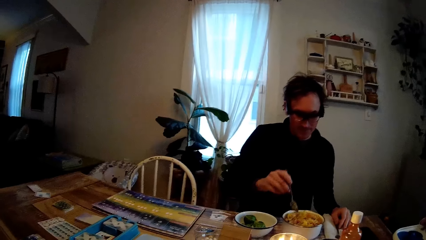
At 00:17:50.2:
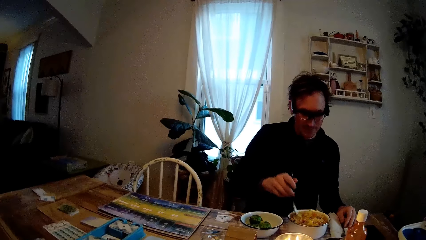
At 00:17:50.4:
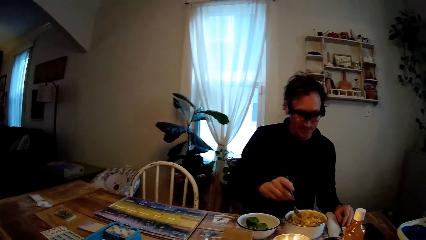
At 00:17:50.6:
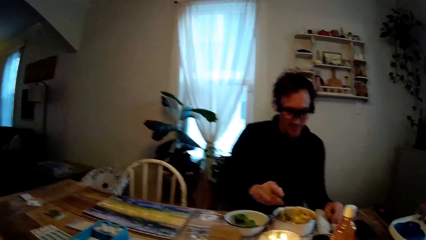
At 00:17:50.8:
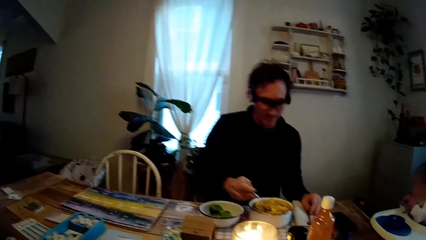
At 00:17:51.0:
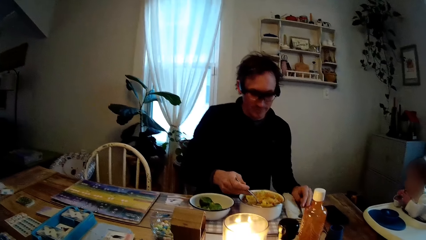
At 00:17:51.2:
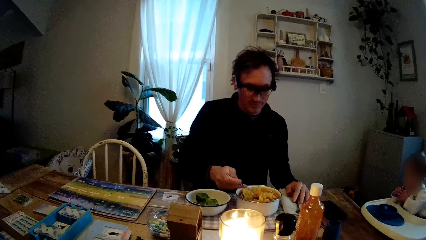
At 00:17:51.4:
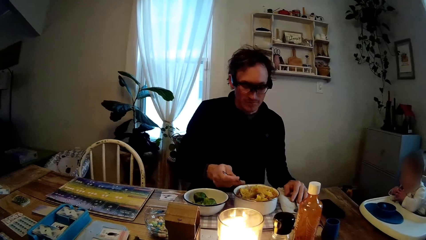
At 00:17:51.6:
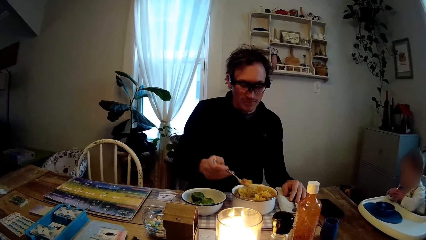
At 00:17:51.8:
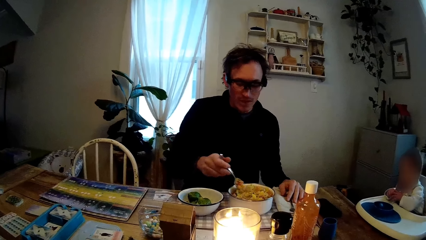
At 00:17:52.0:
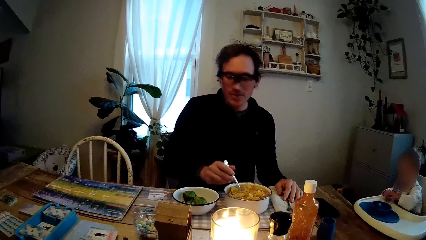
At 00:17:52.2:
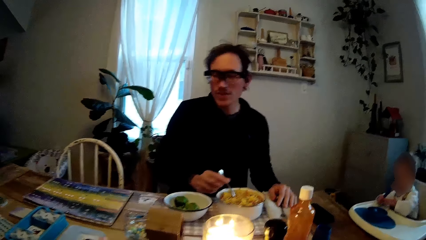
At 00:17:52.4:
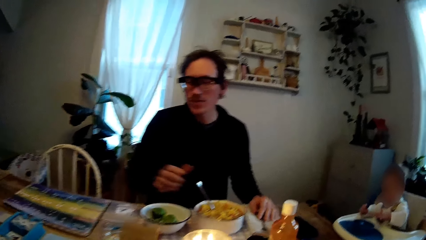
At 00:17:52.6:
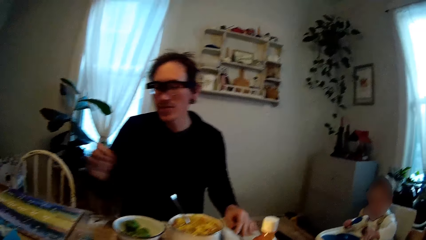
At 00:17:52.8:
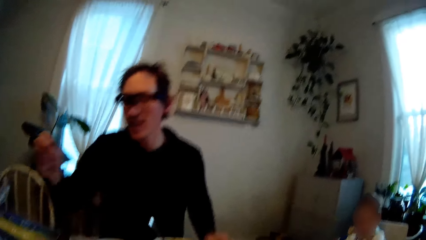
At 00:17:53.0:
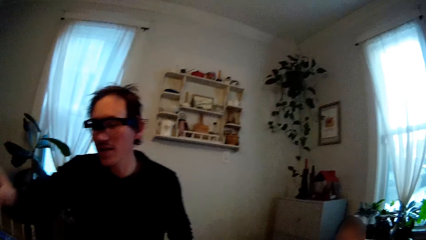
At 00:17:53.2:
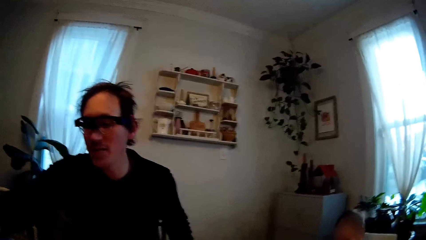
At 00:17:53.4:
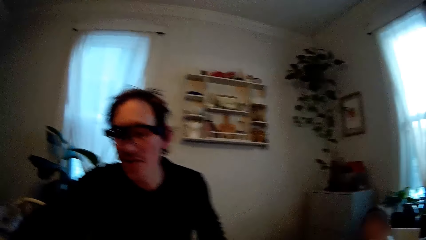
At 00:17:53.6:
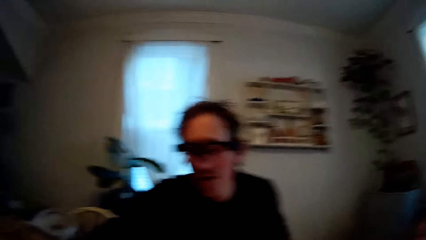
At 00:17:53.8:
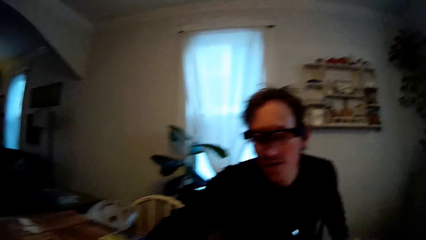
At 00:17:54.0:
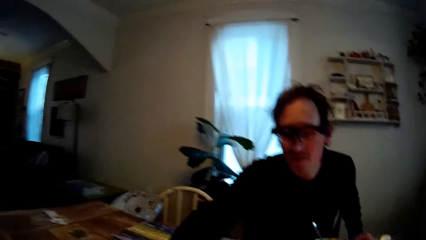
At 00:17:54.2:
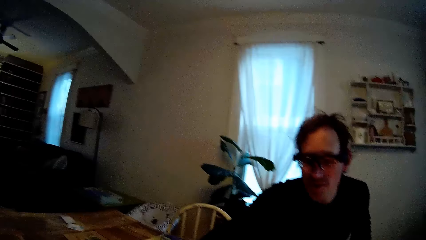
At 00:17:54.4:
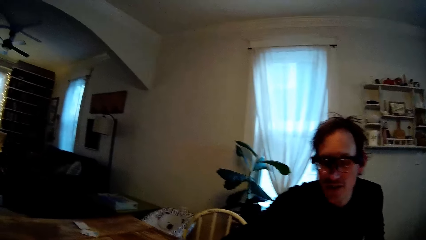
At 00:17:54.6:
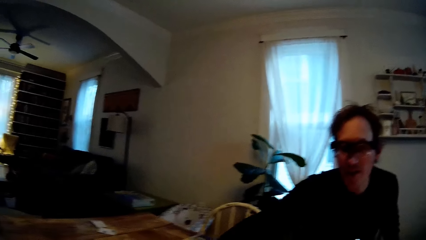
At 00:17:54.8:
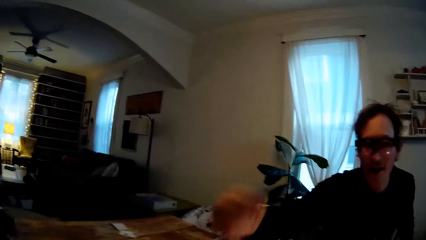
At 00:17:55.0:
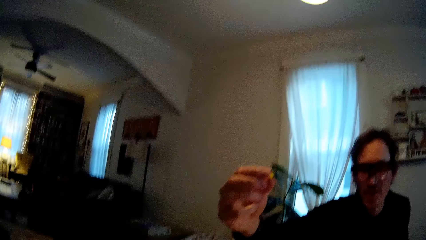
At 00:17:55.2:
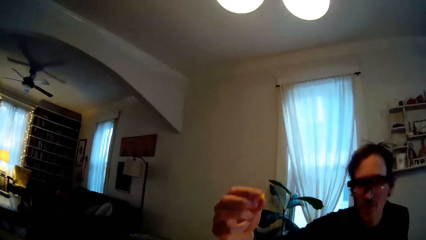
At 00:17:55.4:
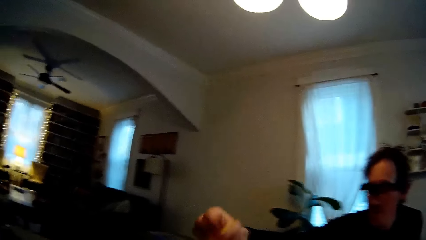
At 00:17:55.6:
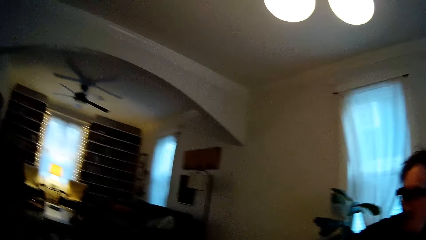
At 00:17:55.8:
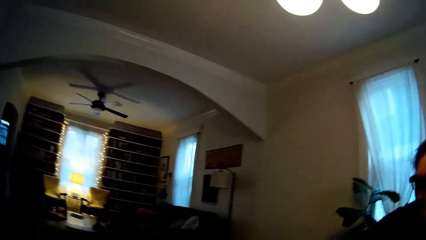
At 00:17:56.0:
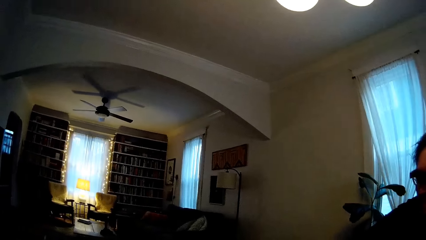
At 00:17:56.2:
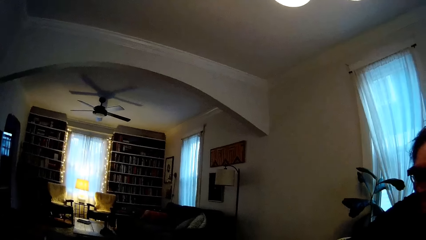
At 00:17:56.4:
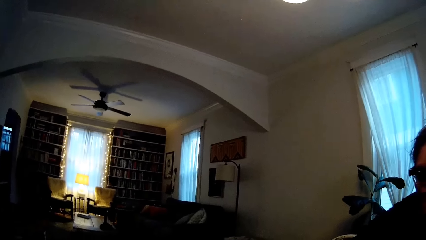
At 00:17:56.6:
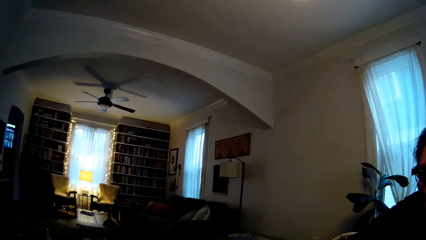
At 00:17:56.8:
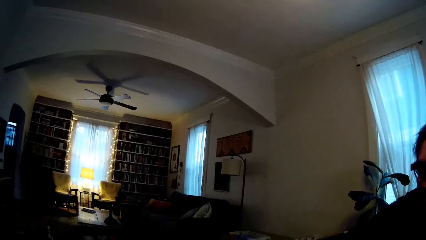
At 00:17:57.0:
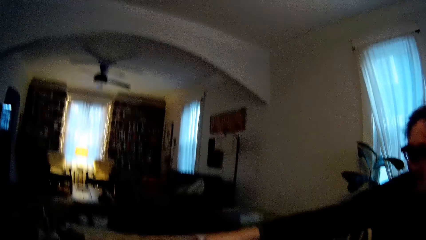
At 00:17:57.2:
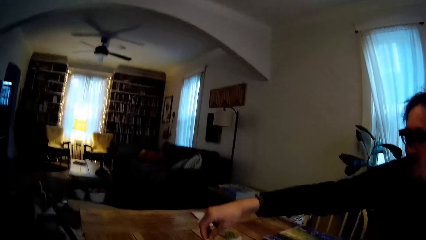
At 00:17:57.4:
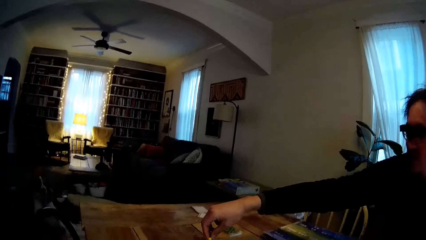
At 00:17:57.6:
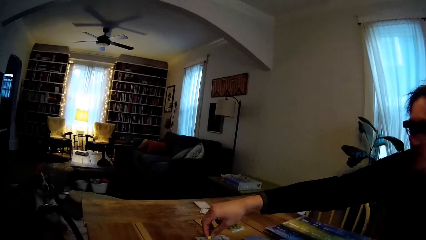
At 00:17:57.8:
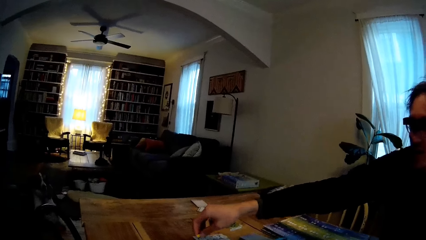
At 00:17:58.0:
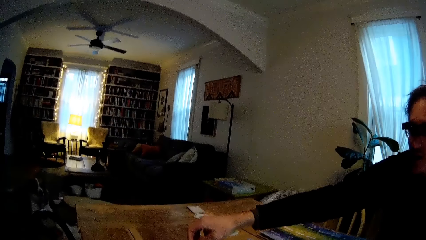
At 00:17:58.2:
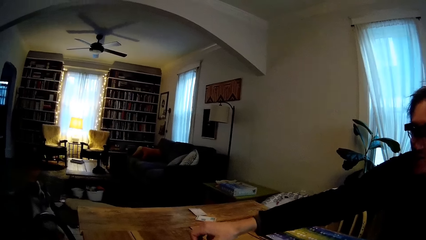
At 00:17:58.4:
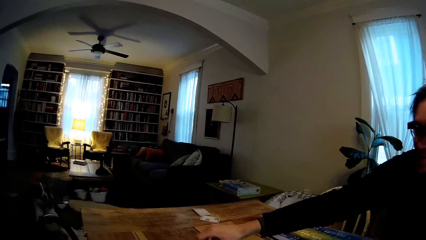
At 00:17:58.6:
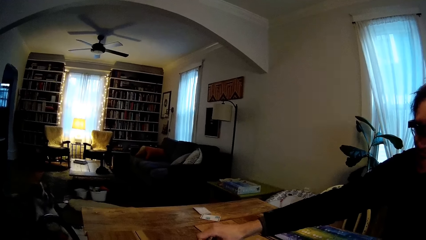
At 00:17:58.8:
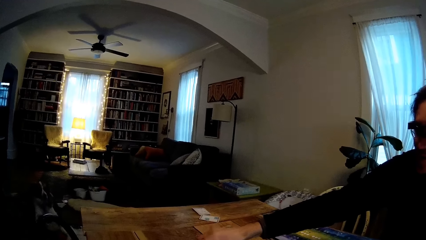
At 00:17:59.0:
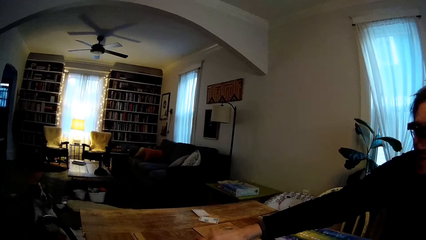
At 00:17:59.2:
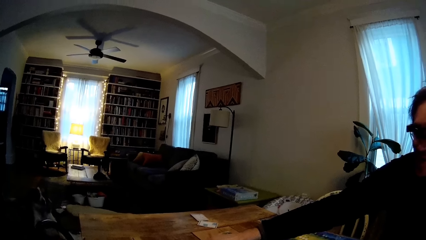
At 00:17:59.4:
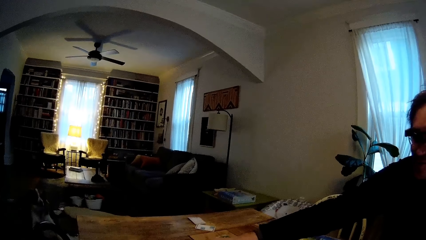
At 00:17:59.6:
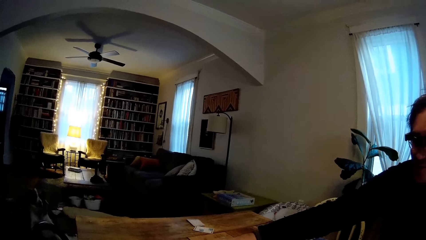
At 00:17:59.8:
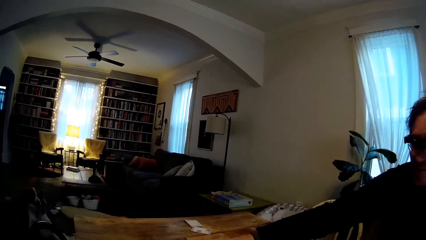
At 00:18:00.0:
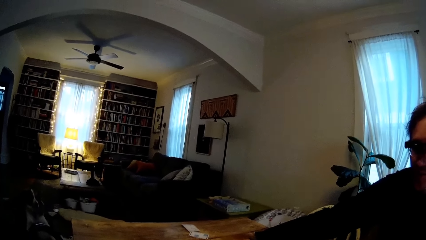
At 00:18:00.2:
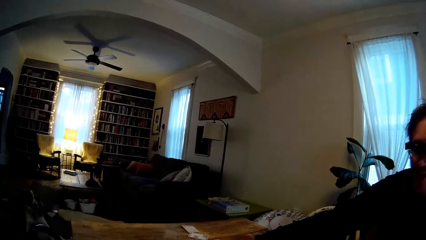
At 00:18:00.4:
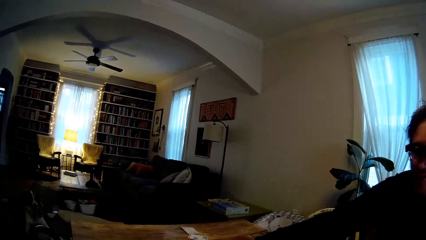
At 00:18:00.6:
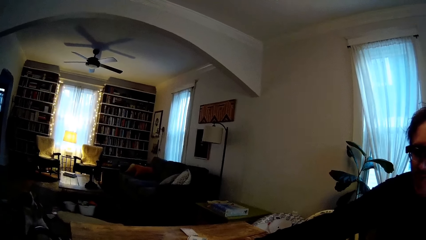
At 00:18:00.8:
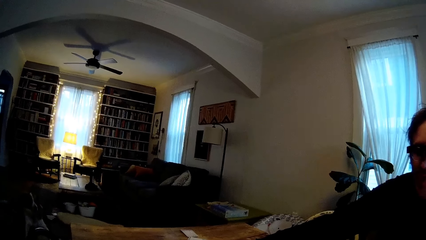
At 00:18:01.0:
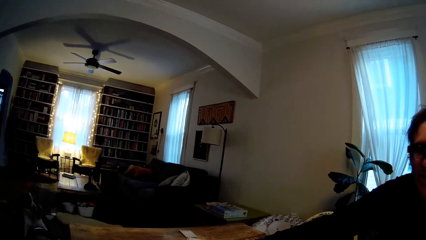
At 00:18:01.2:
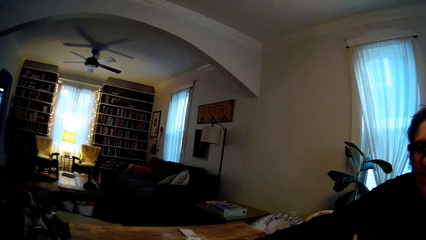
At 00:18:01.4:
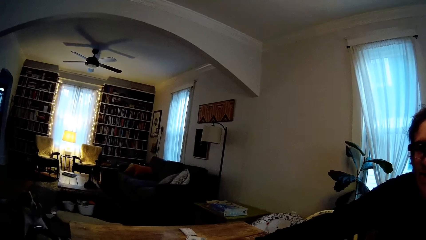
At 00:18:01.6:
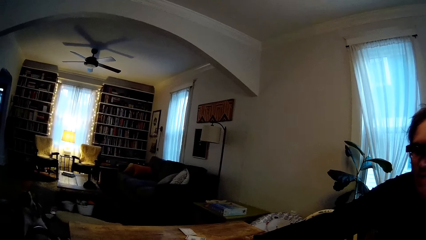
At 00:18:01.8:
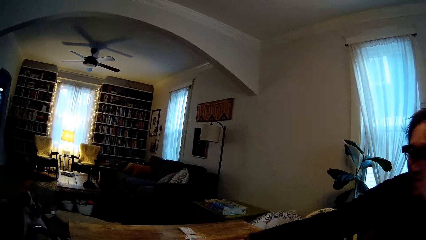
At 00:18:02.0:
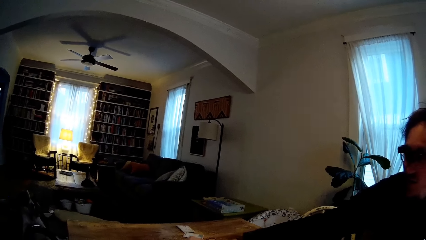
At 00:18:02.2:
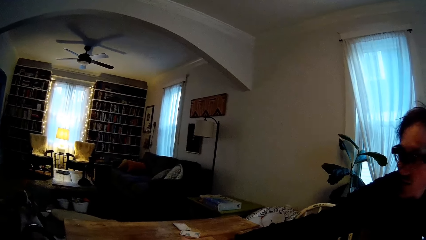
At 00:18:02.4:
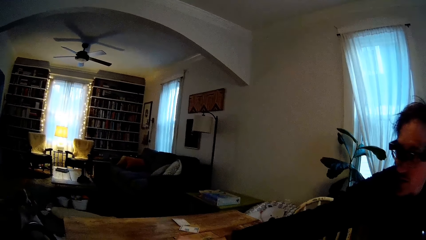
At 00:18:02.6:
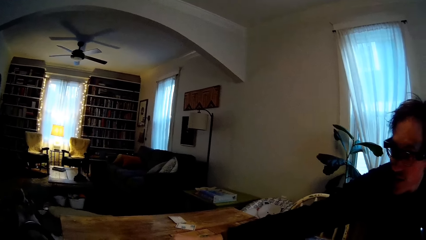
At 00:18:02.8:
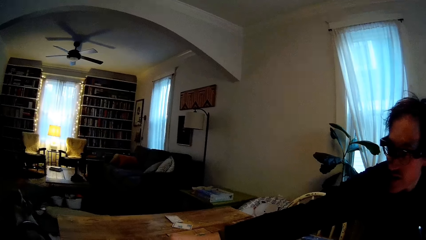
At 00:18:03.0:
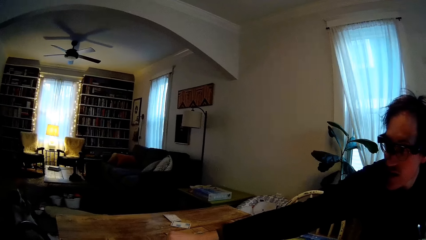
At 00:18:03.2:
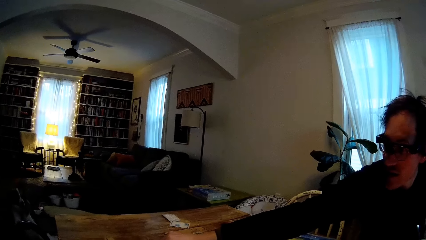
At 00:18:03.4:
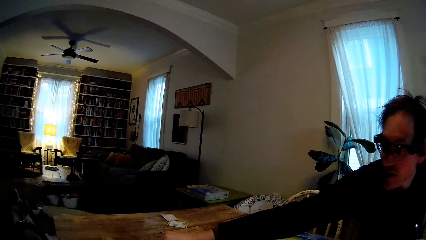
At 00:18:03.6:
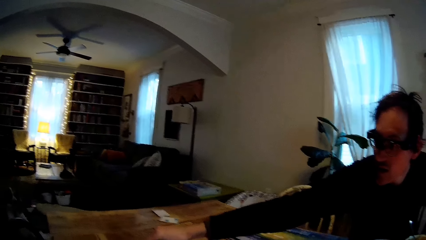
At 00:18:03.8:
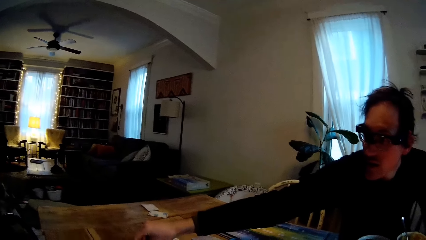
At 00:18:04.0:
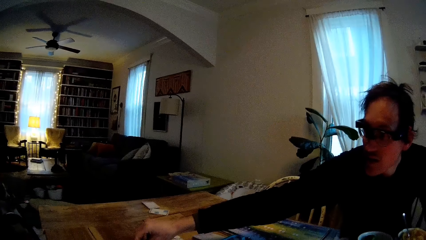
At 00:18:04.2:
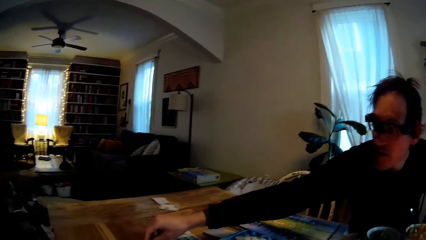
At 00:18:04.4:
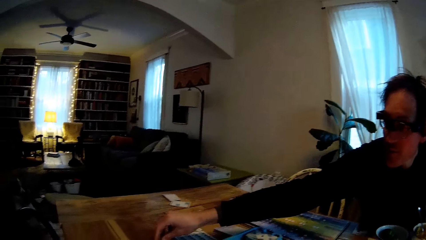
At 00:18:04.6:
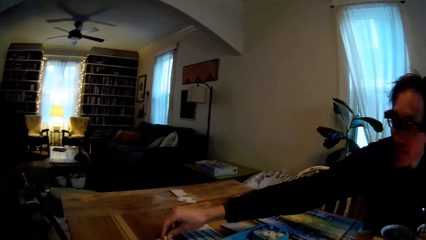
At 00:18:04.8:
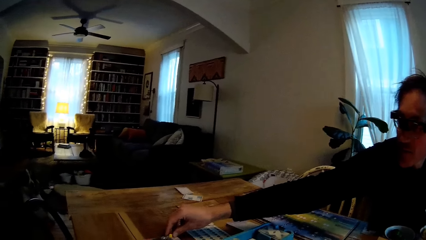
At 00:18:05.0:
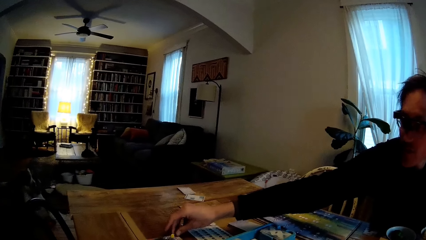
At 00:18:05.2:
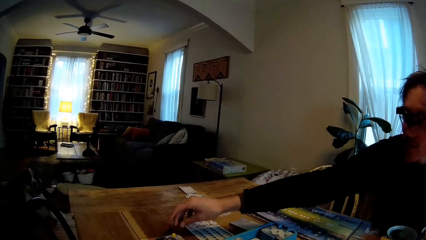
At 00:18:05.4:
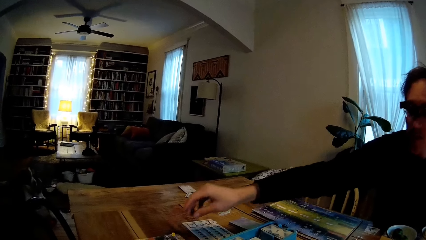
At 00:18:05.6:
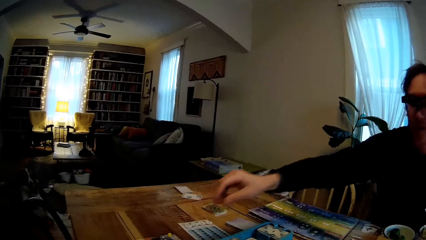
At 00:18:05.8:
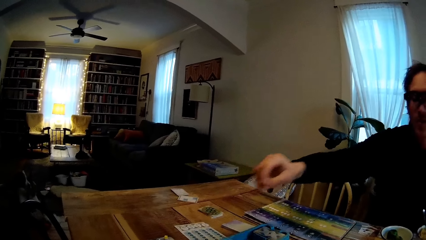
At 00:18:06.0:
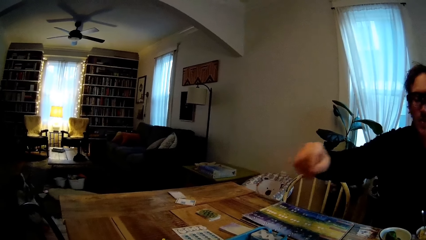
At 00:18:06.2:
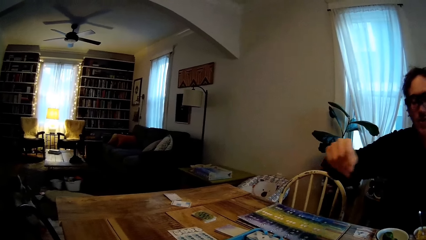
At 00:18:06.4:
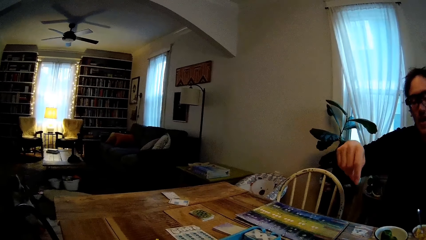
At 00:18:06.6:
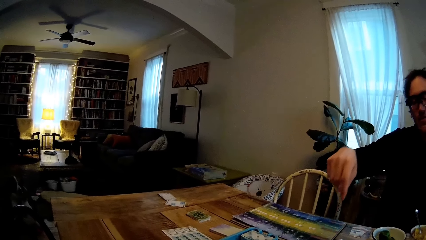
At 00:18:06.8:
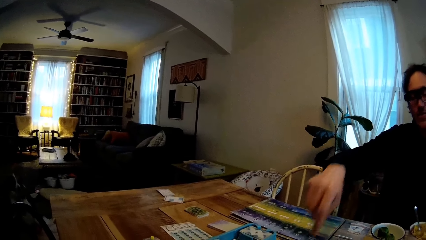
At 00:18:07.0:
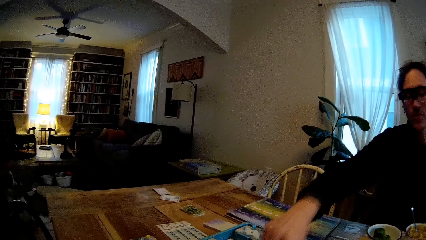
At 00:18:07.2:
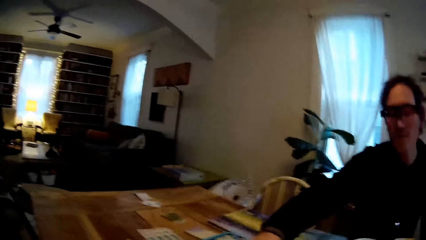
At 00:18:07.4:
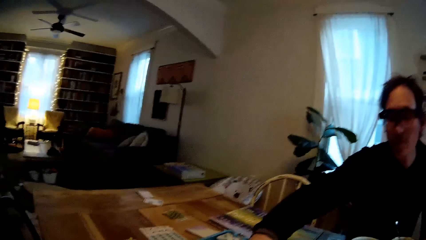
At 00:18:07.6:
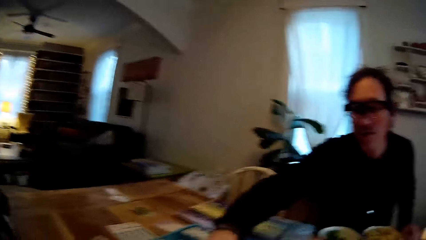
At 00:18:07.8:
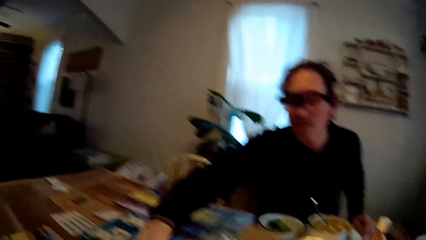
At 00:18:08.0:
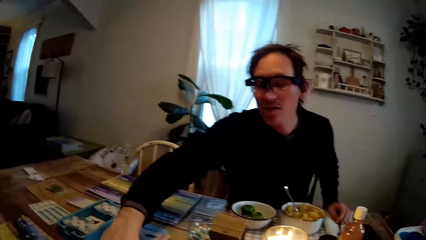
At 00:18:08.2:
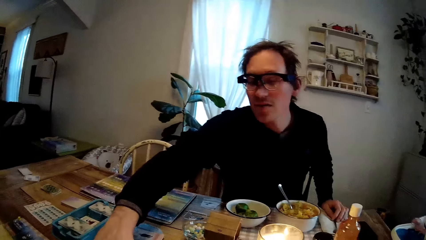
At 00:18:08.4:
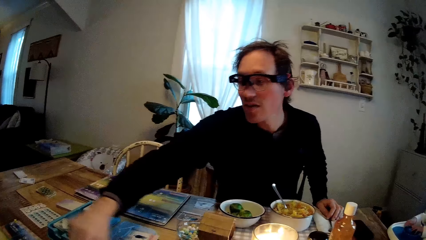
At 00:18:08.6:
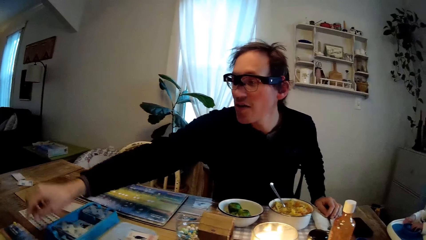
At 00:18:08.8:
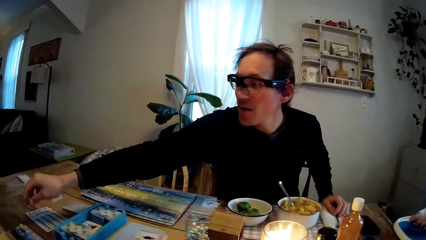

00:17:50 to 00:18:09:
The man dips the spoon in his right hand into the bowl of scrambled egg on the dining table. The man reaches across the dining table with his right hand. The man holds up a game coin with his right hand. The man places the game coin in his right hand on the dining table. The man reaches across the dining table with his right hand.
